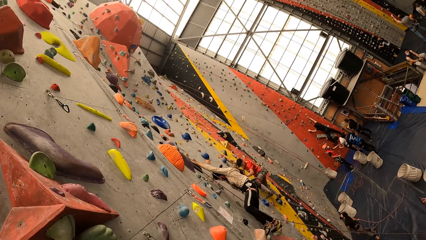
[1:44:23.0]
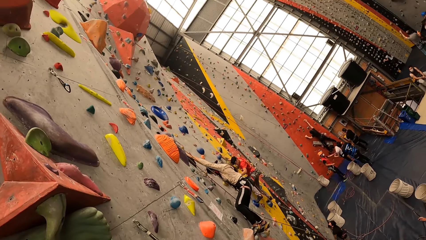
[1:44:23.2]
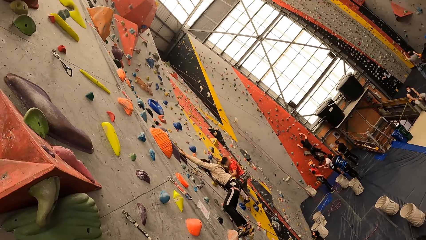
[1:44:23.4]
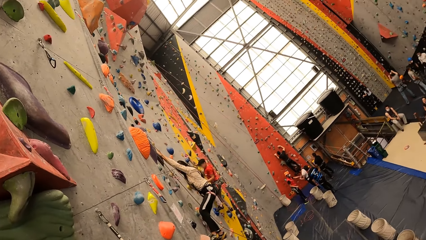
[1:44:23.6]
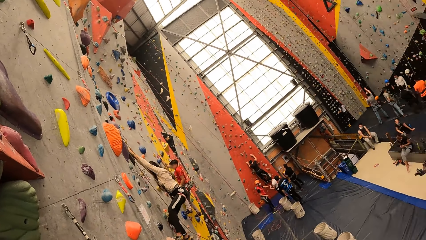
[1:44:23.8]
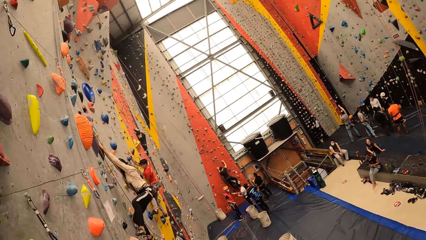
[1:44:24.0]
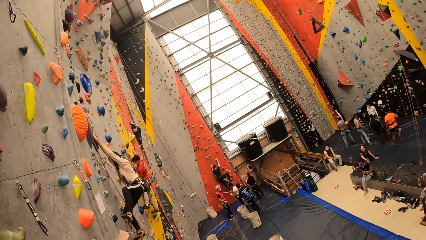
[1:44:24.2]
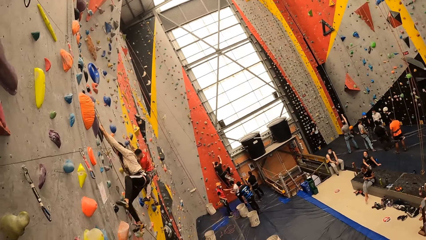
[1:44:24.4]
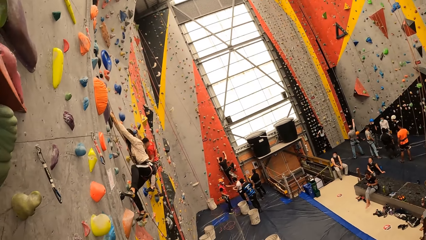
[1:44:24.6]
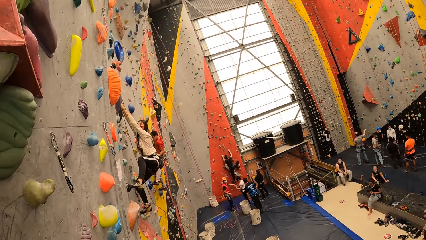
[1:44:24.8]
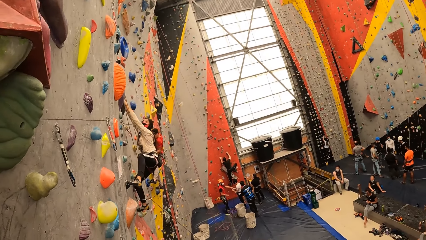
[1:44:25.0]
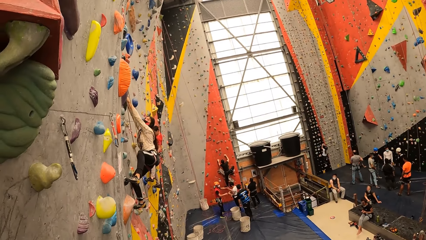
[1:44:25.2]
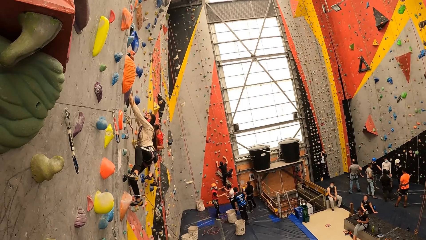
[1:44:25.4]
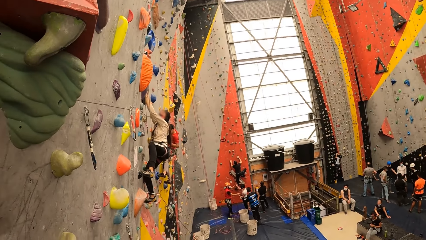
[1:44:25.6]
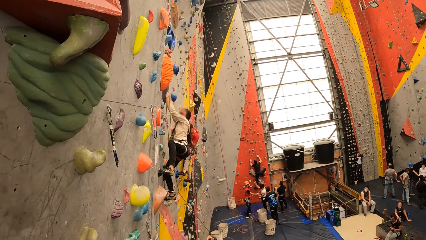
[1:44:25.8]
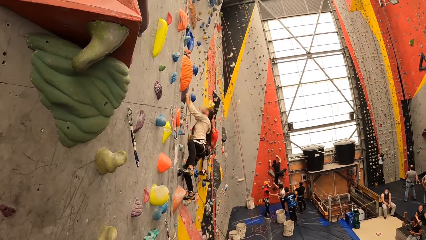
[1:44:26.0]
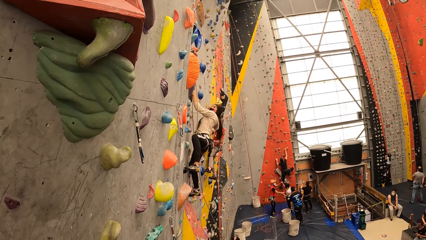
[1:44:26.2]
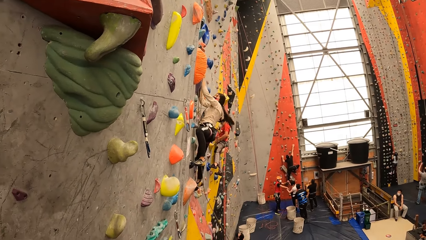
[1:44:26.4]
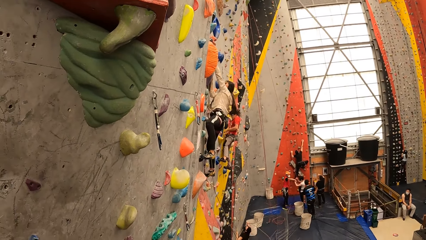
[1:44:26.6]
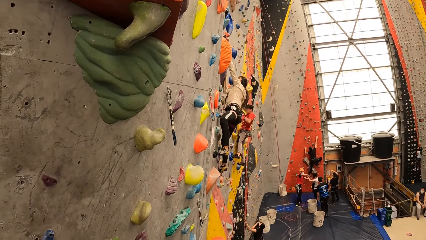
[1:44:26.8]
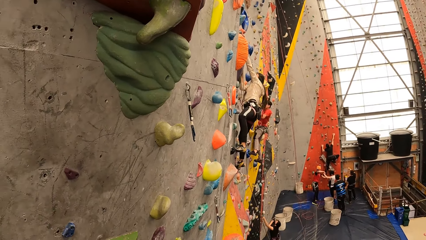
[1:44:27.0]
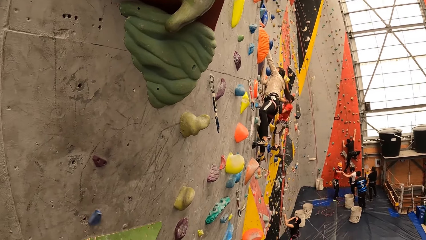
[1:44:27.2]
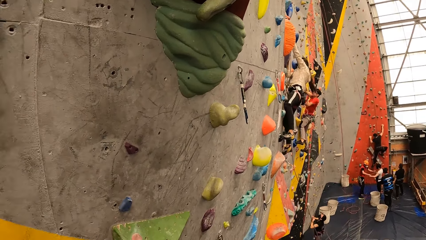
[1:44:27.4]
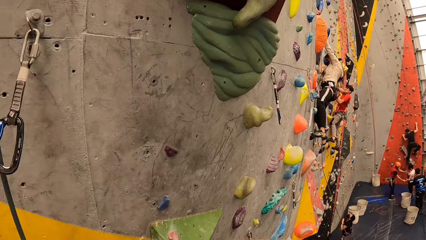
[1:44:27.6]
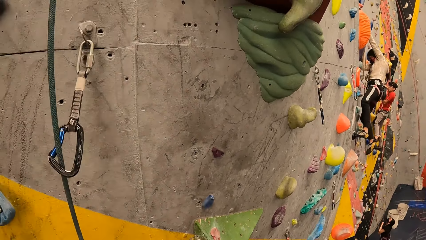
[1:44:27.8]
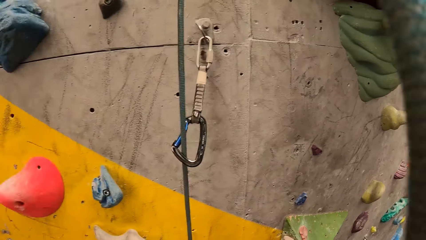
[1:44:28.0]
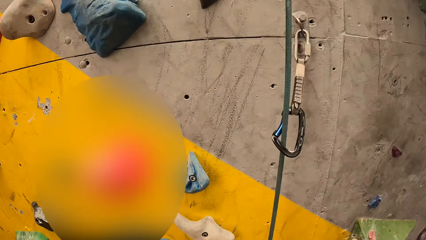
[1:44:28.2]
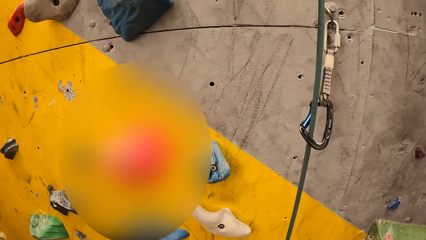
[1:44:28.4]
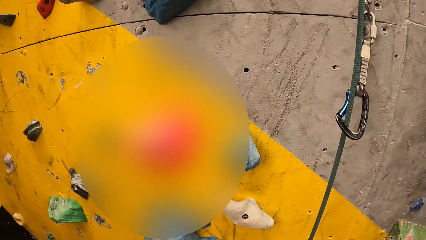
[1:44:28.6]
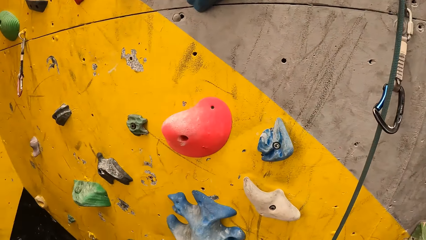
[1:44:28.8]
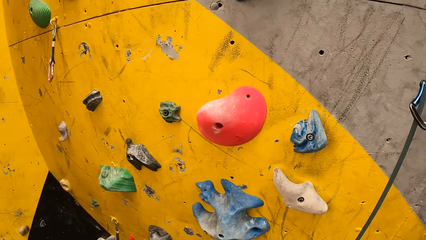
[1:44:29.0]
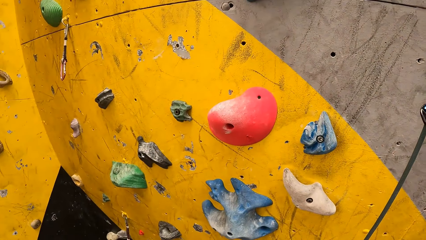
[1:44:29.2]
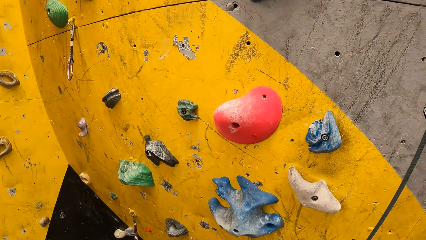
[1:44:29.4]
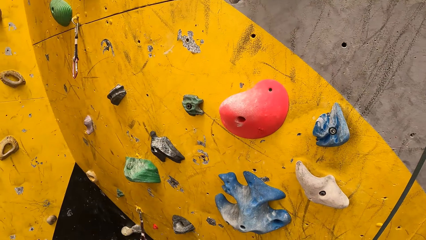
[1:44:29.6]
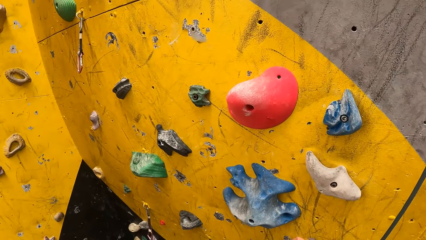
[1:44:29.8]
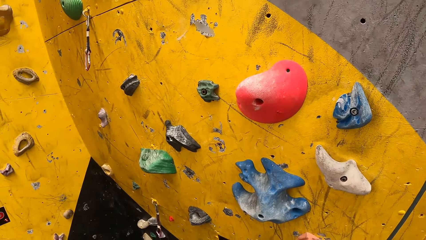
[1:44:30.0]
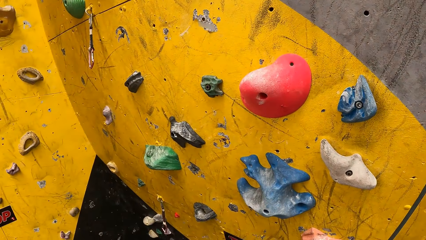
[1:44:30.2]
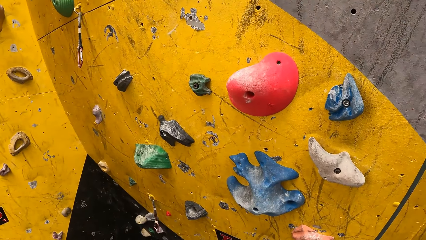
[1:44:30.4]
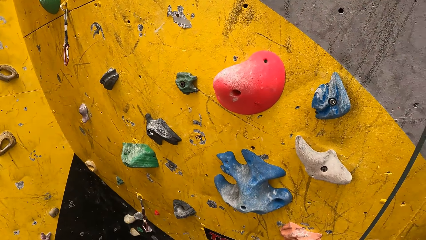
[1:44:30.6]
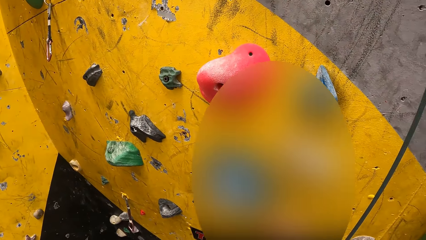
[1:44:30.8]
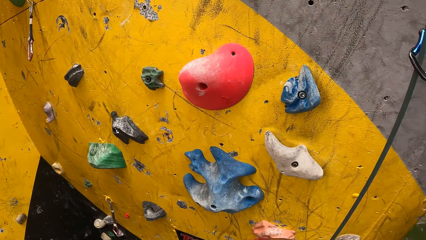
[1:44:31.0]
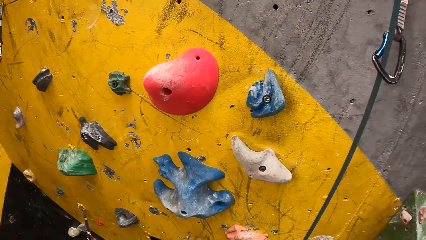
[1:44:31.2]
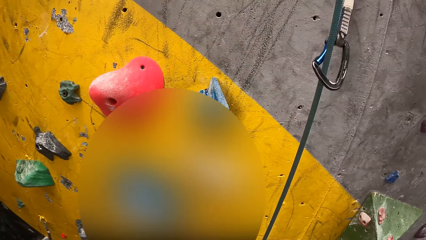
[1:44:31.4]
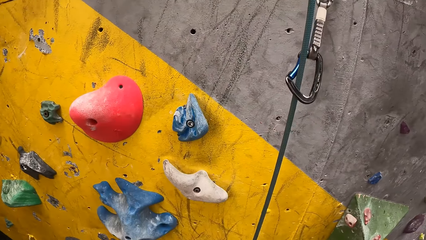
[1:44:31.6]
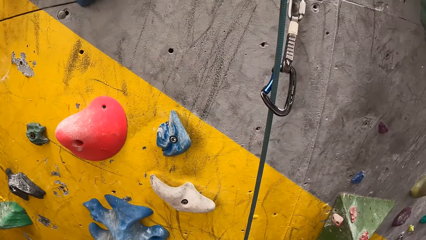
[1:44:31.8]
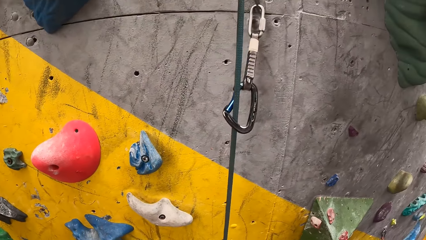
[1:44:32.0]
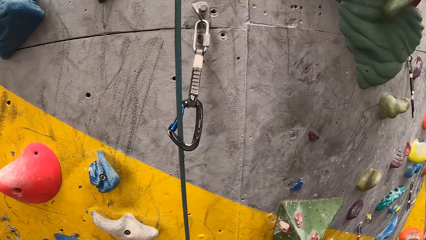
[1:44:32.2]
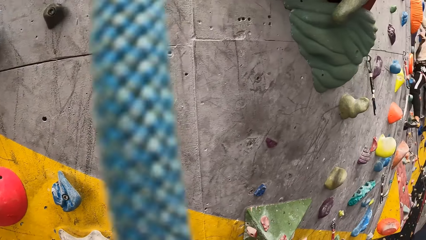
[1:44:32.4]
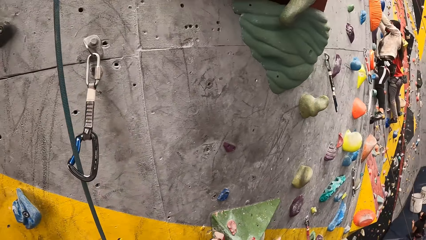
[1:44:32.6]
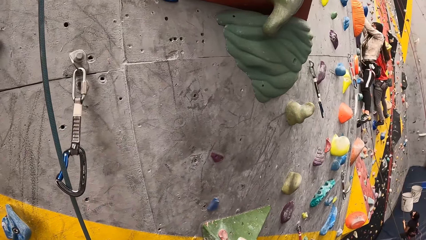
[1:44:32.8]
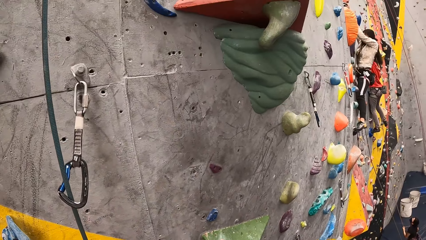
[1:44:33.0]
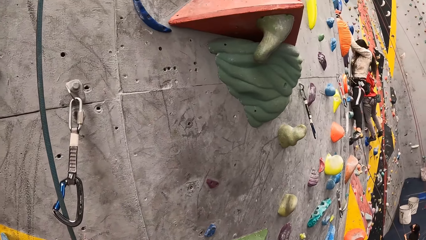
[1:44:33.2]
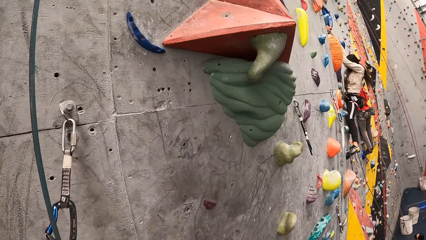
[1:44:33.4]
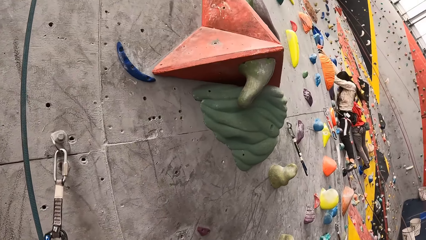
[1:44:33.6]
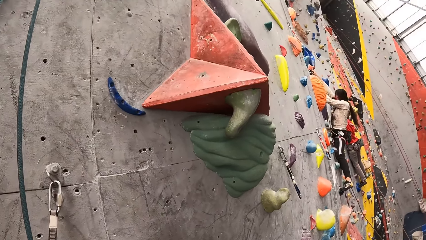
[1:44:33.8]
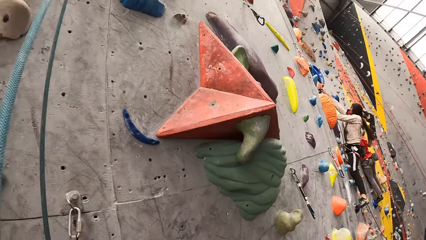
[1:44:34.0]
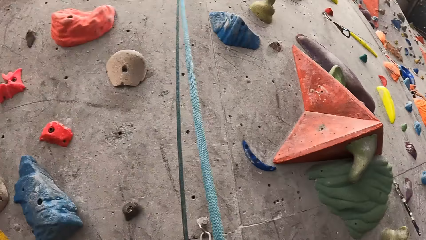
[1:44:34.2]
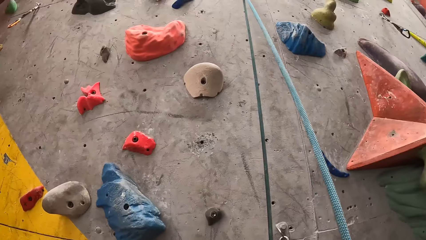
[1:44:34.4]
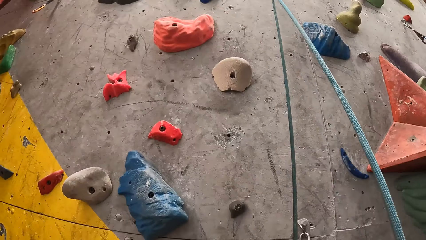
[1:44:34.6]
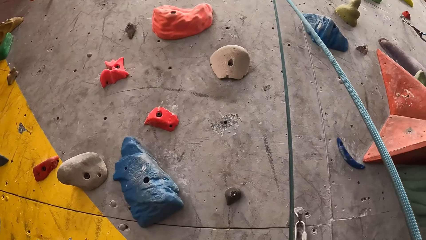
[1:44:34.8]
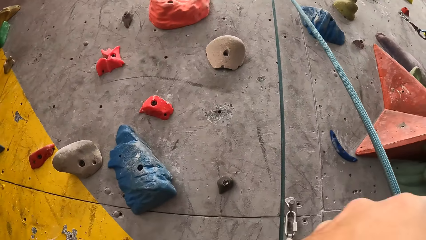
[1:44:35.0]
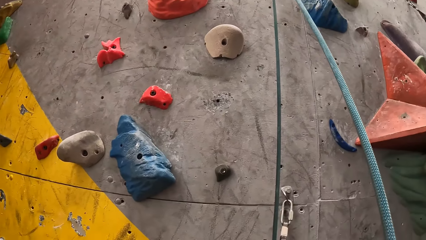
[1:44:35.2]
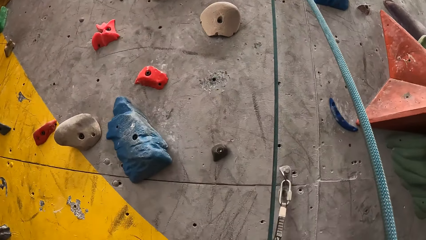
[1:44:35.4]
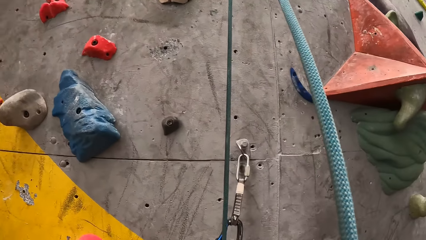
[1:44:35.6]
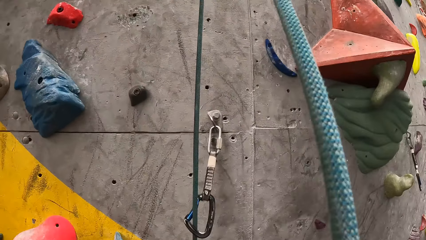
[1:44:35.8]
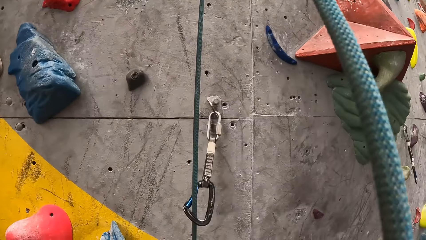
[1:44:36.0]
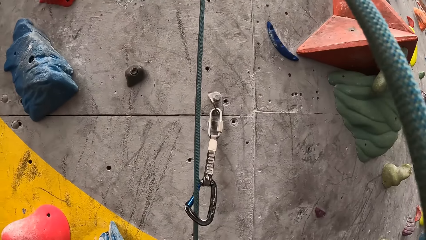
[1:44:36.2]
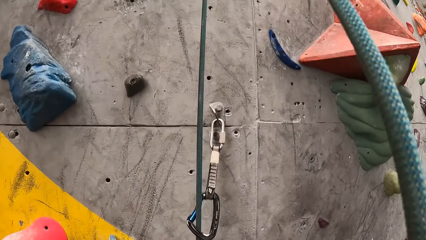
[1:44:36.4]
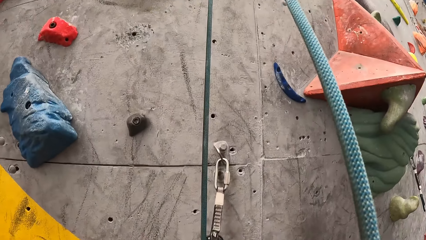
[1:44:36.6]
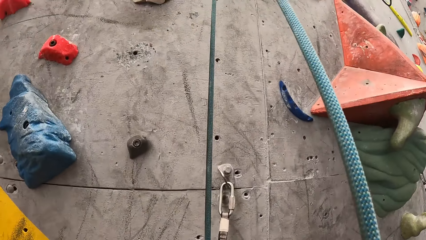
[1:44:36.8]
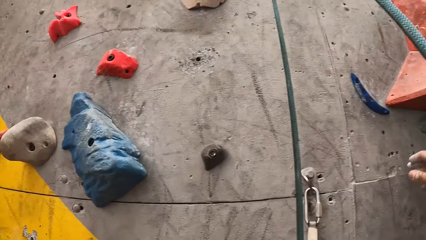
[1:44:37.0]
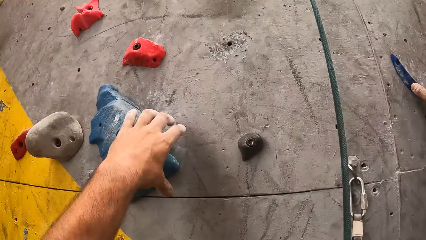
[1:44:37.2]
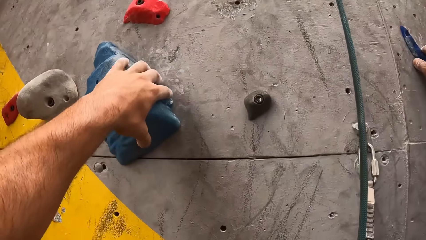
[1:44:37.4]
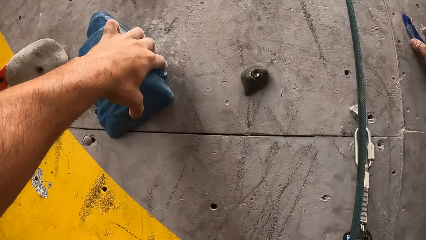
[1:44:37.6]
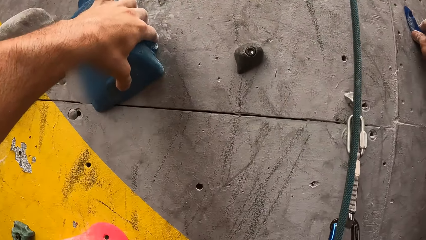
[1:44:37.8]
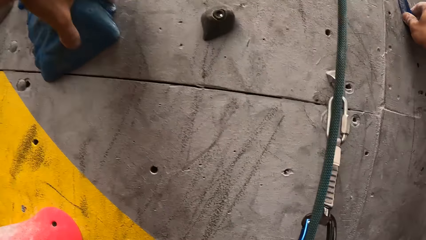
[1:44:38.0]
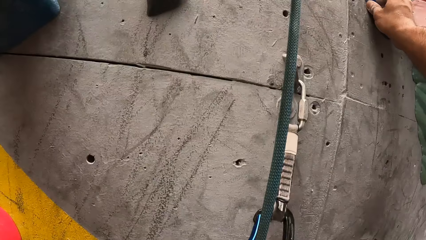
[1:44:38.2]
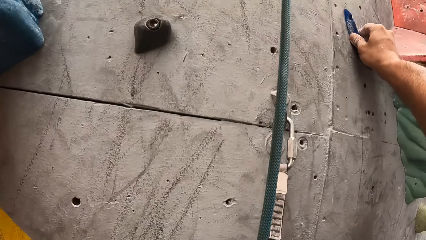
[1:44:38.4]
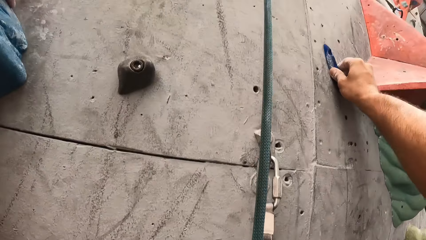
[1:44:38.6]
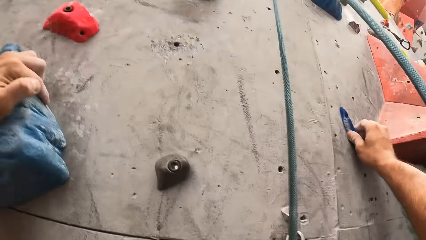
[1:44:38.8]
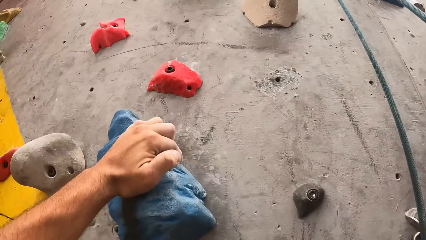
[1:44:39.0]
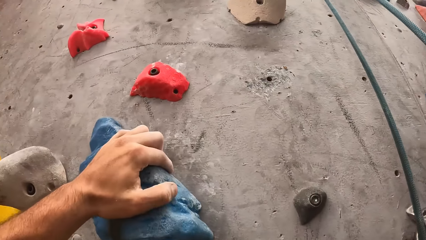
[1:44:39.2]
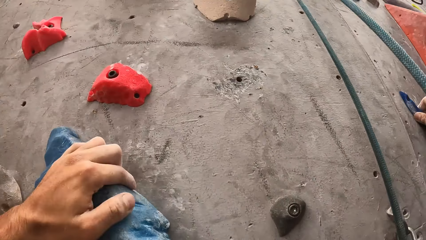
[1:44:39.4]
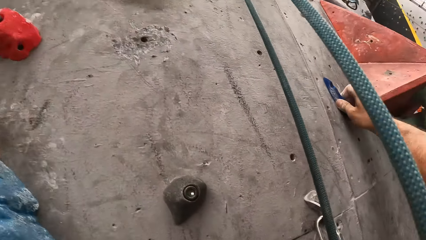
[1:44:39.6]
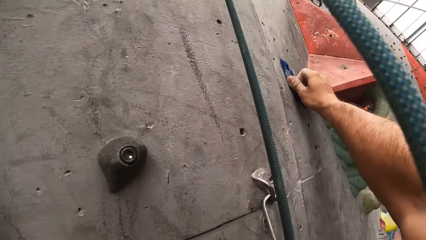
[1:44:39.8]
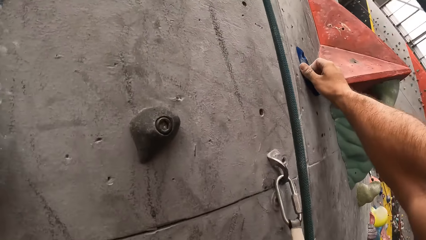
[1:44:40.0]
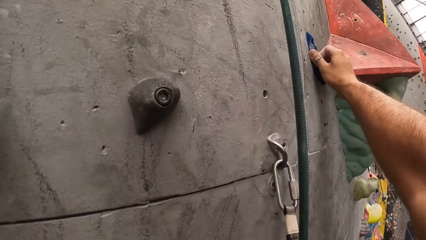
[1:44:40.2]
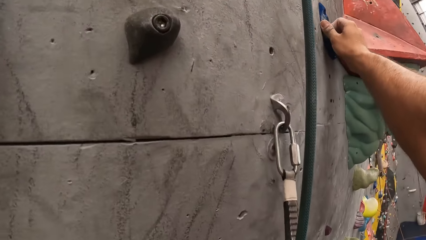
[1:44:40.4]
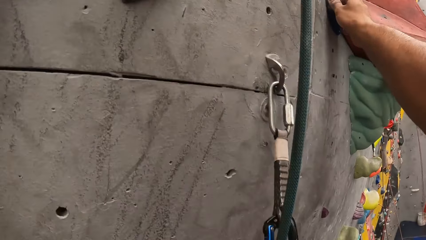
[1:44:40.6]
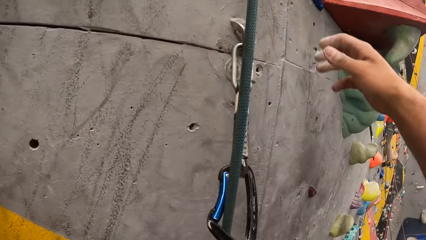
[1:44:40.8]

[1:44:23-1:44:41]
The camera wearer moves around the room. They touch the wall.
